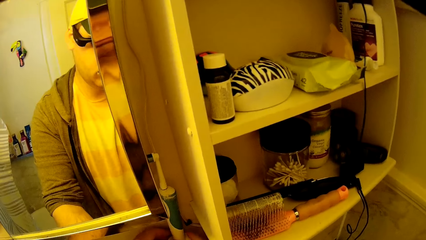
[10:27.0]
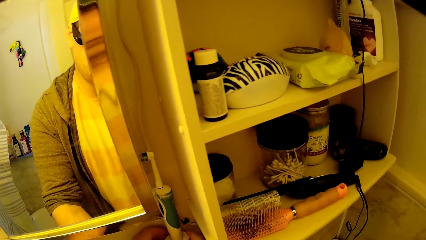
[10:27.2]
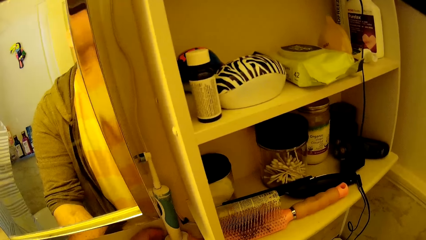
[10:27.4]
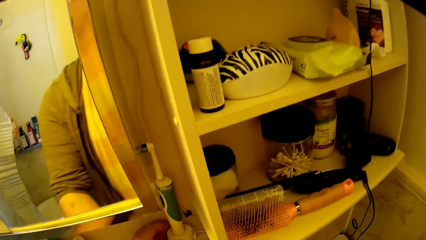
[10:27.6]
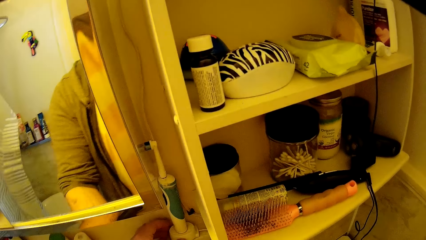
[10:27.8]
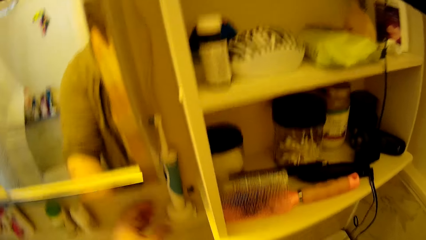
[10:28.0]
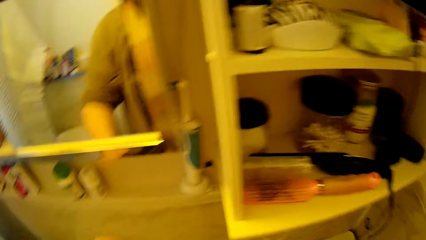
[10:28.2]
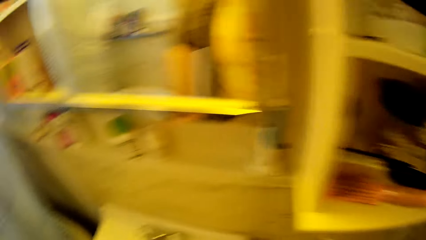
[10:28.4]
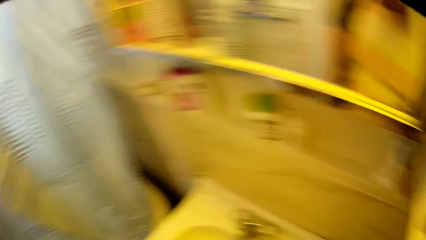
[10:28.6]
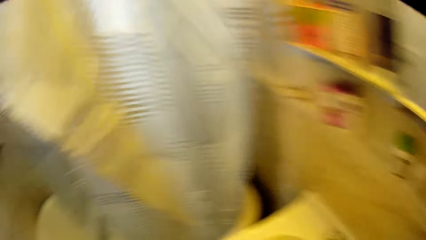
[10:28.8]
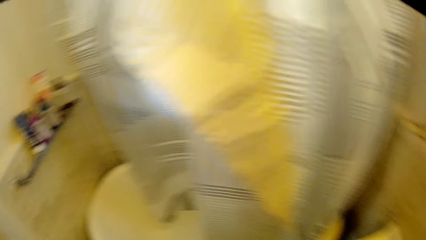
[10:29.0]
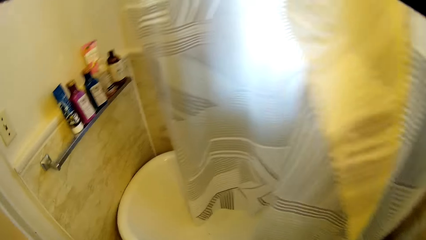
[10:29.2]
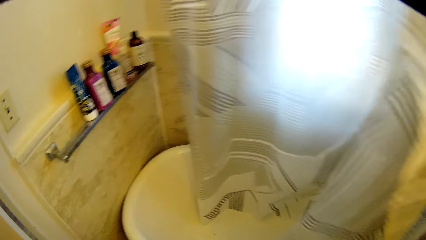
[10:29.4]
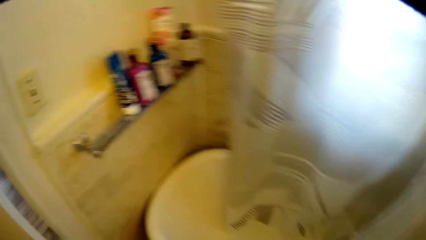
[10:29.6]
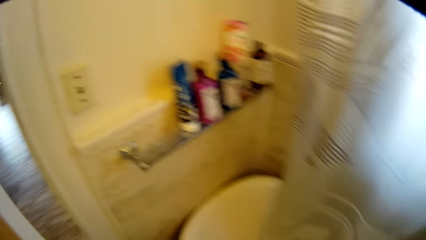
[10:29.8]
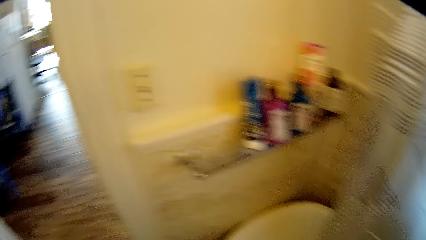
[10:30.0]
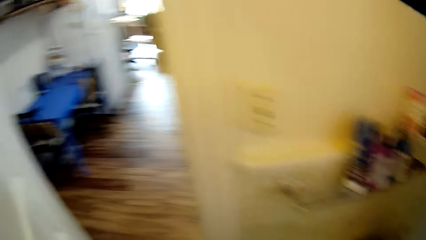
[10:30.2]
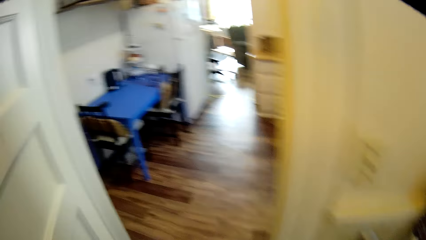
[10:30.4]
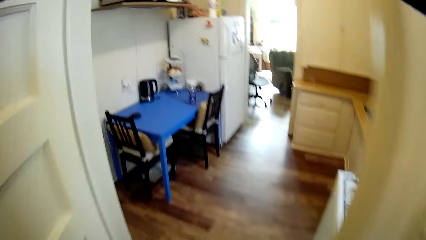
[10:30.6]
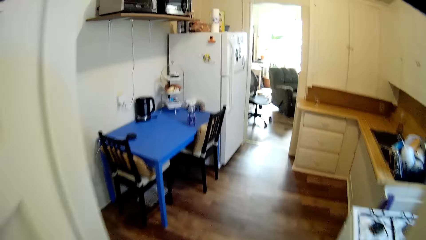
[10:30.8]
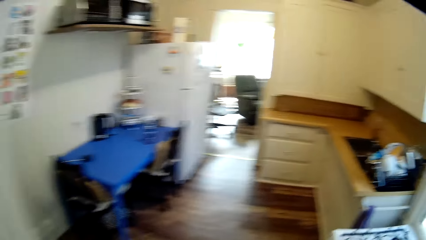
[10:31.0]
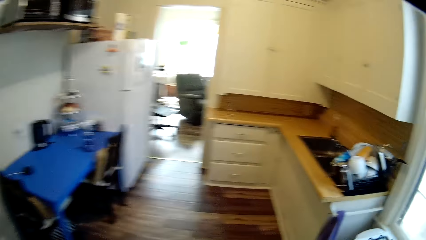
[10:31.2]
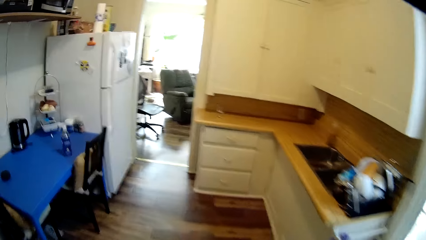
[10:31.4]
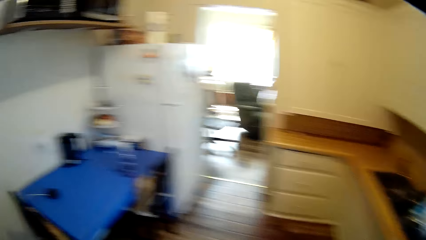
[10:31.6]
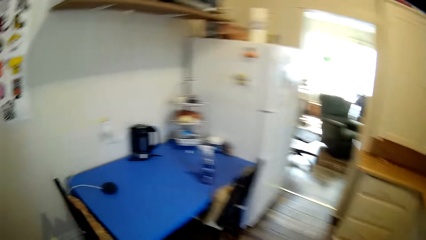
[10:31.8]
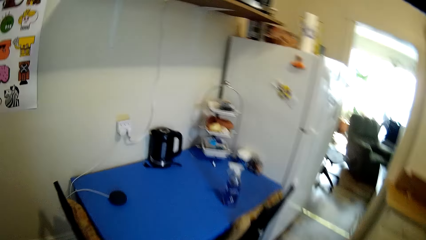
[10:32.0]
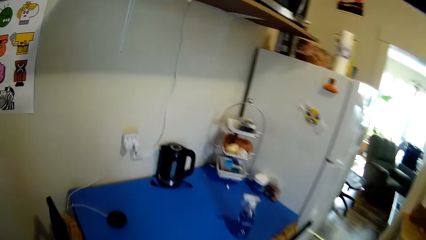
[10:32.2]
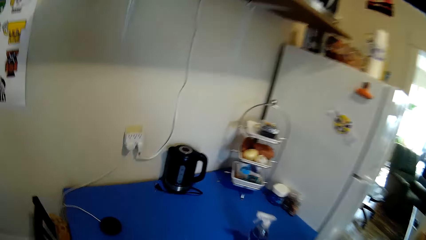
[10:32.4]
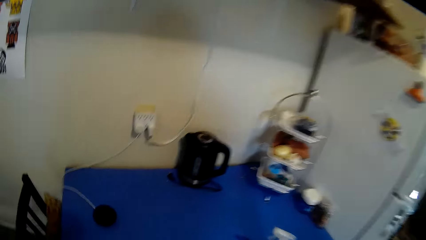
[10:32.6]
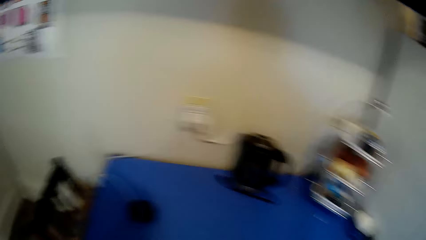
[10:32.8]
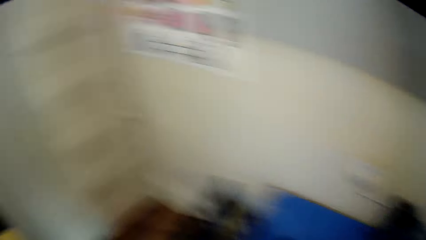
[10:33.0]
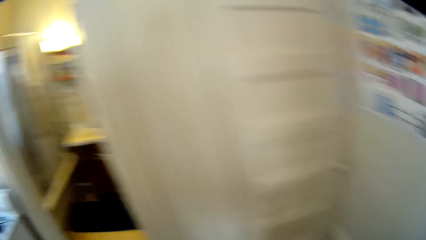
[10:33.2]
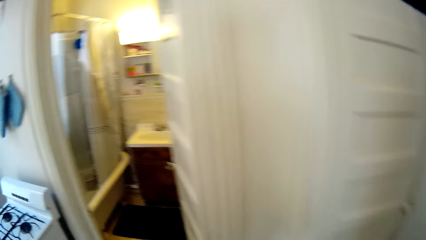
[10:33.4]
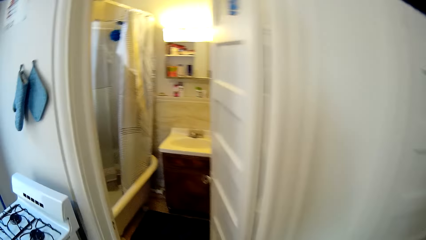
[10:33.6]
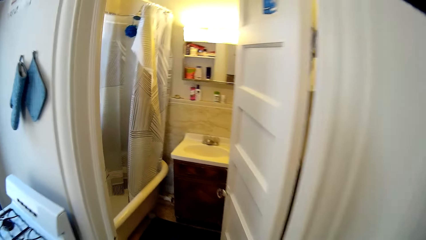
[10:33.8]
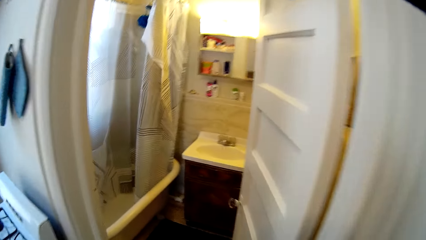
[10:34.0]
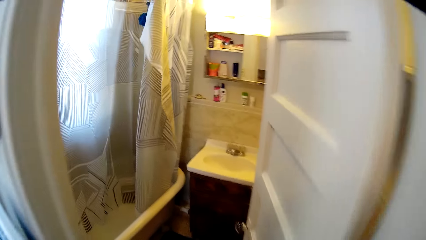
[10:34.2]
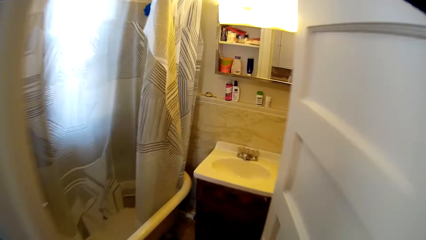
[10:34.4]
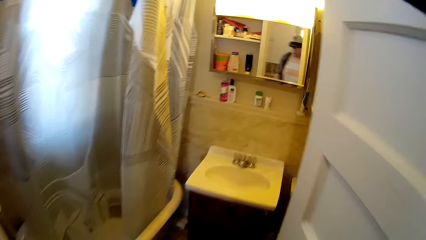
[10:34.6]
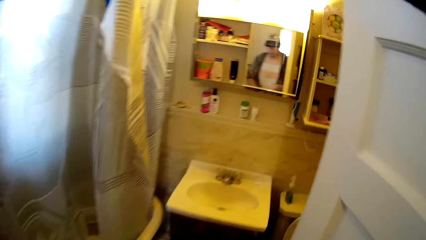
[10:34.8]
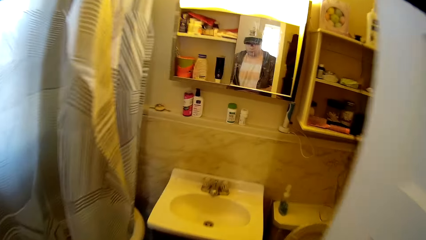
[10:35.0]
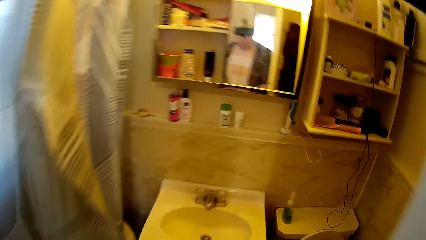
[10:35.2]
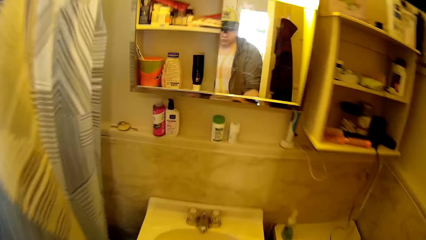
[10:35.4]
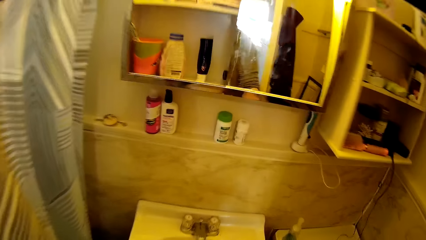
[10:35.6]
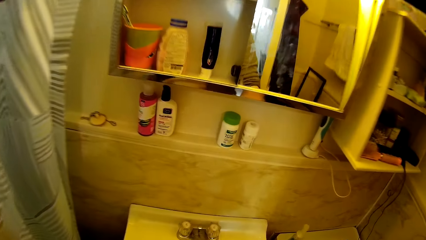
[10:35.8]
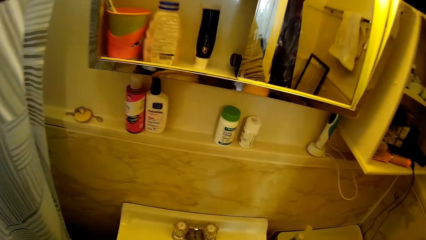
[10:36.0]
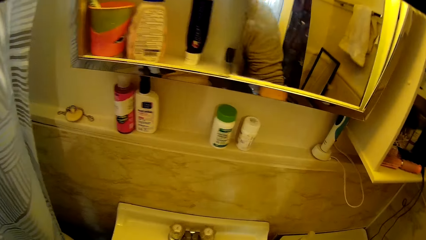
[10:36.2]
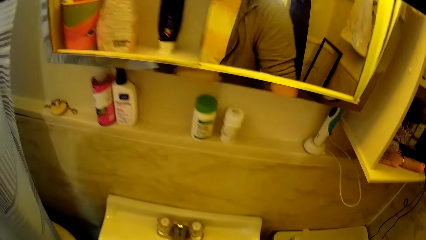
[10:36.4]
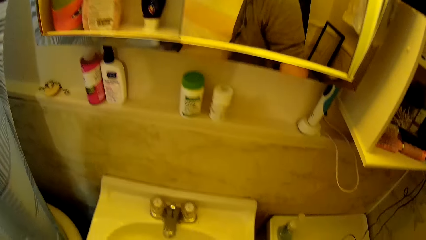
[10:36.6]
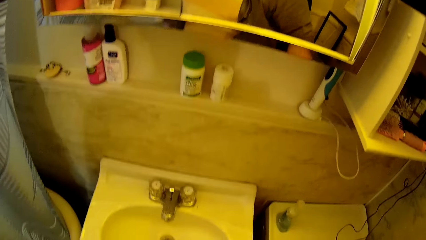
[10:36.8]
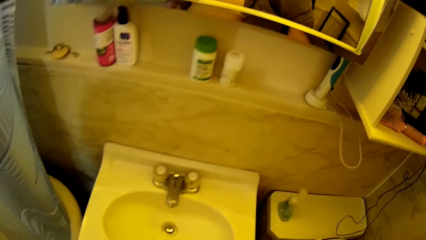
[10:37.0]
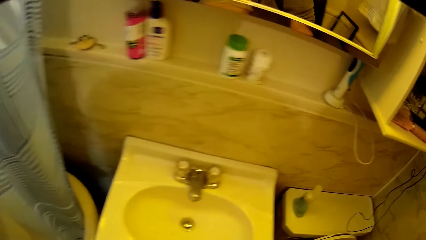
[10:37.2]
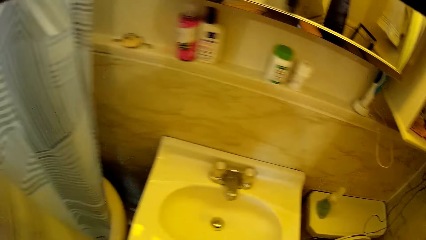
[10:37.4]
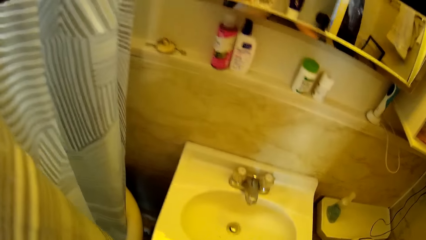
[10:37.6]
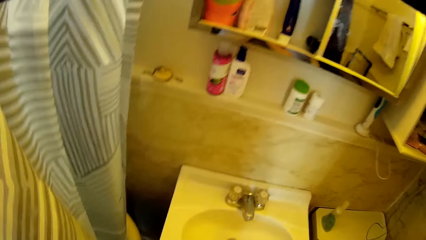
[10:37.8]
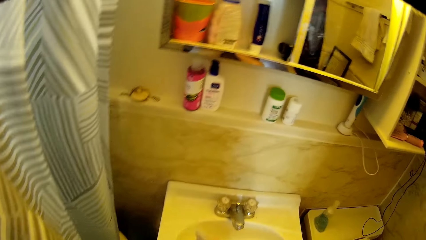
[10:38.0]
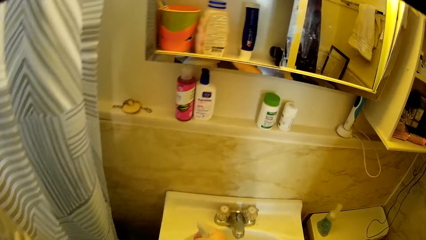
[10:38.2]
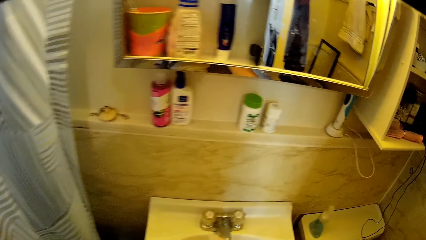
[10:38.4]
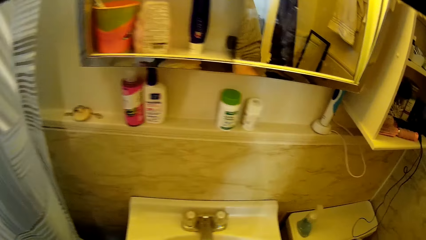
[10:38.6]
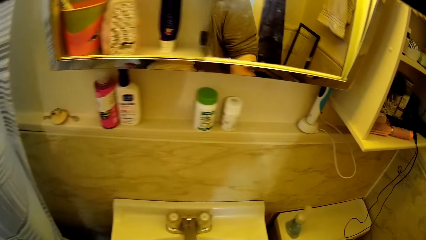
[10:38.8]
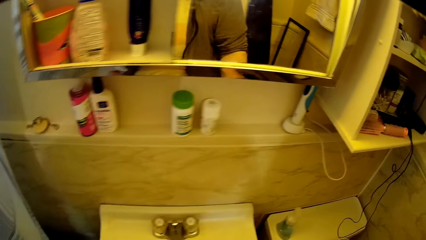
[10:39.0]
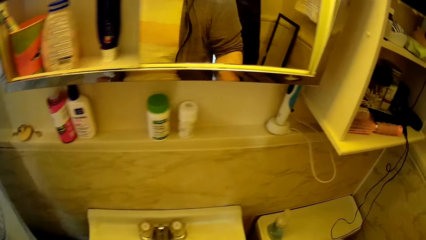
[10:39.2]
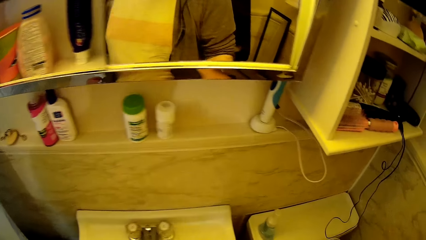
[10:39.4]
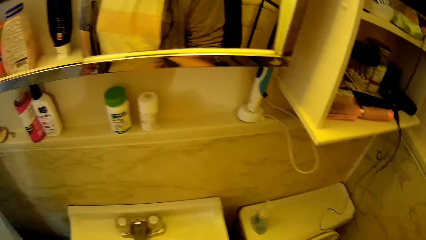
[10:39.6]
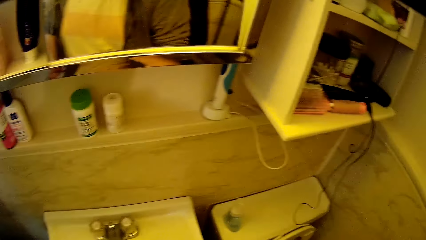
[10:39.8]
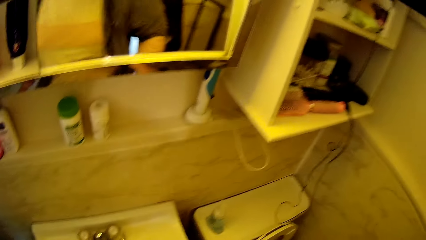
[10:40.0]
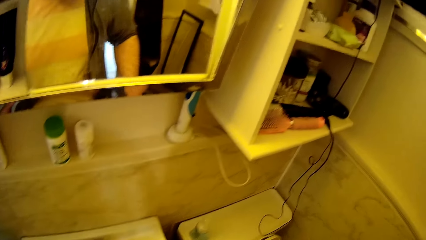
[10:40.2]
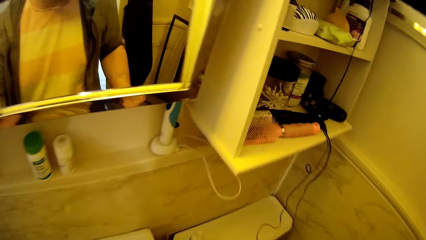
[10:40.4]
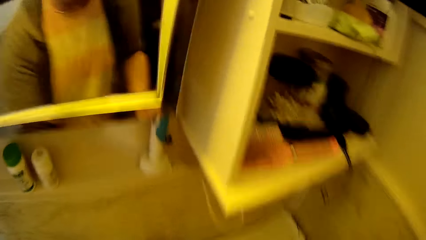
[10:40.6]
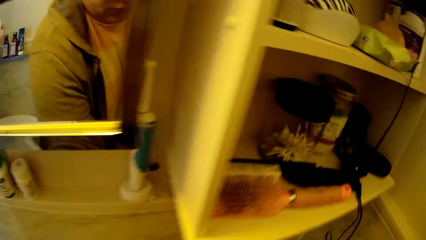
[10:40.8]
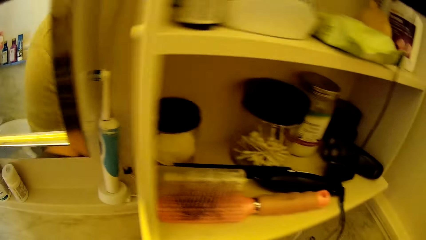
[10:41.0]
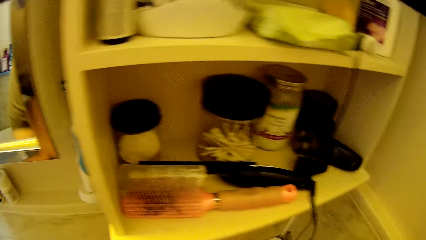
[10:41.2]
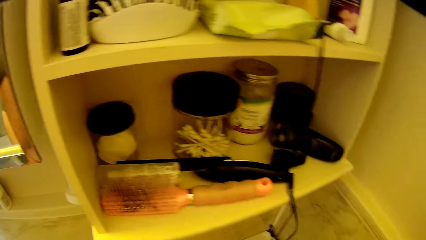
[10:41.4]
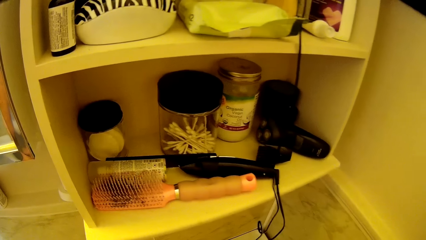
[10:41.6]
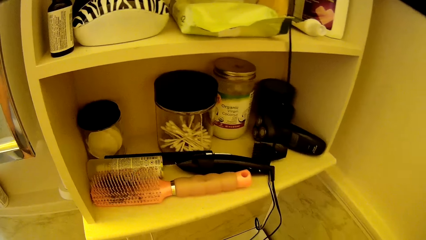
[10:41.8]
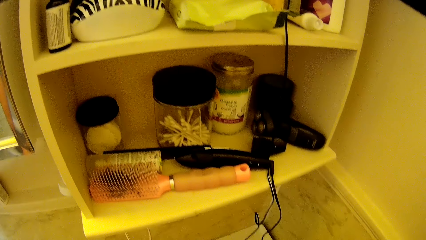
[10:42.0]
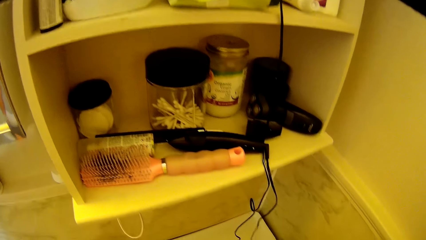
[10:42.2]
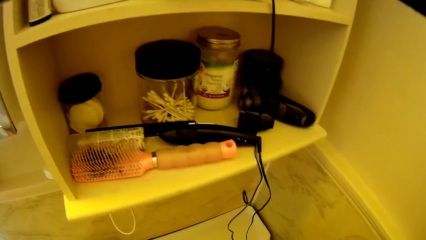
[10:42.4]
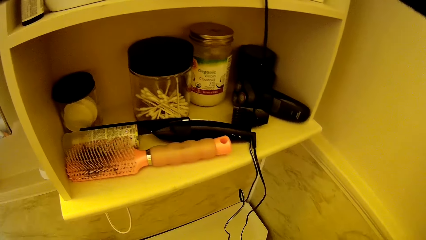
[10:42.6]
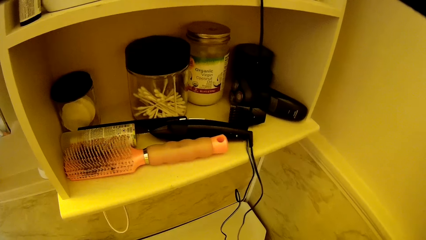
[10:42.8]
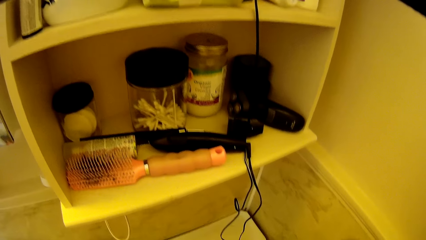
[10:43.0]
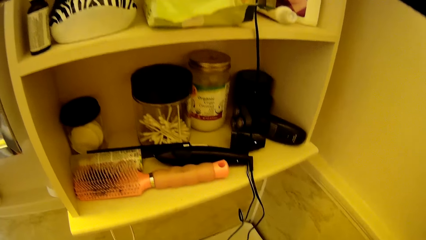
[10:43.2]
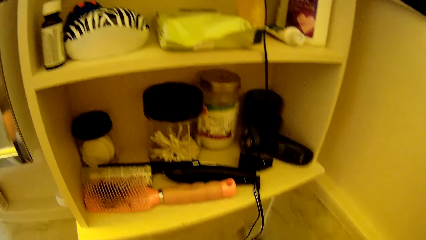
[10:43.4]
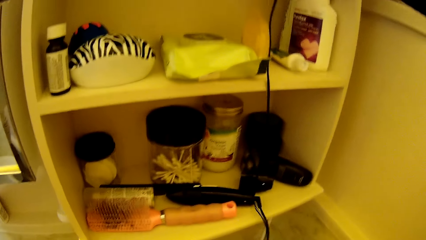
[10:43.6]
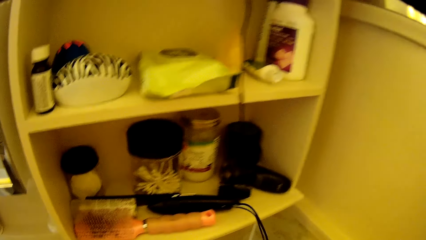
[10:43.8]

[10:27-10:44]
The camera wearer walks around the house. They spray on the bathroom sink.
